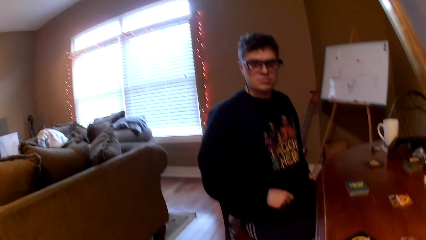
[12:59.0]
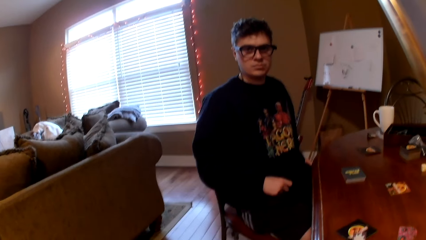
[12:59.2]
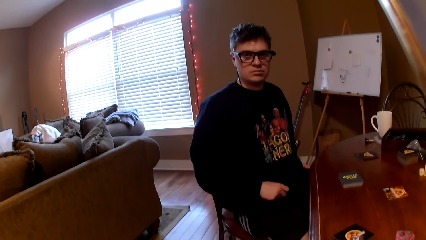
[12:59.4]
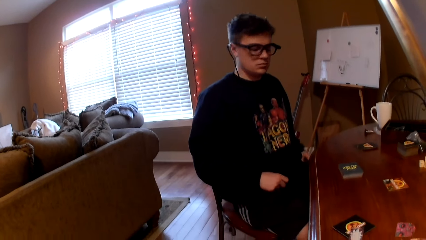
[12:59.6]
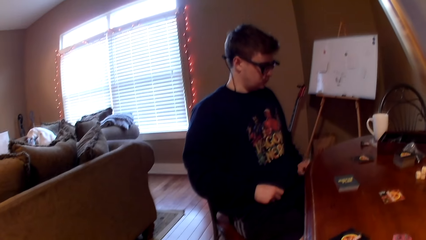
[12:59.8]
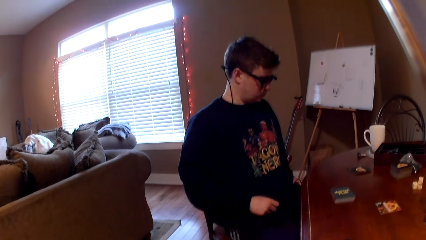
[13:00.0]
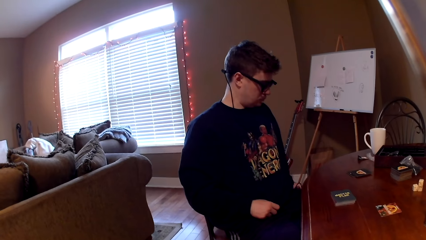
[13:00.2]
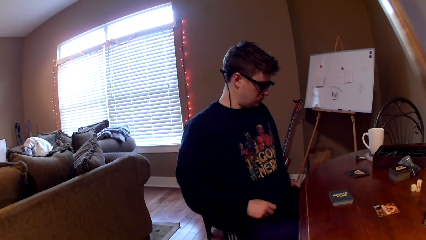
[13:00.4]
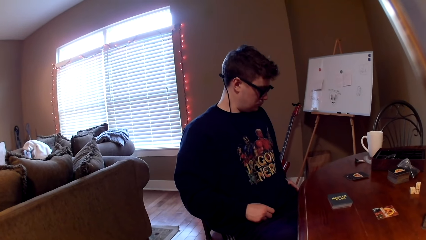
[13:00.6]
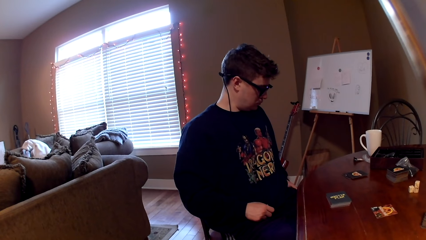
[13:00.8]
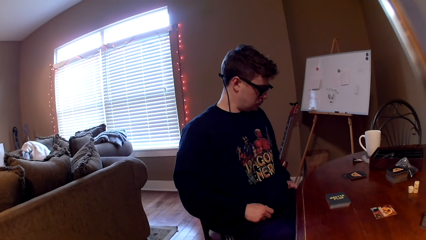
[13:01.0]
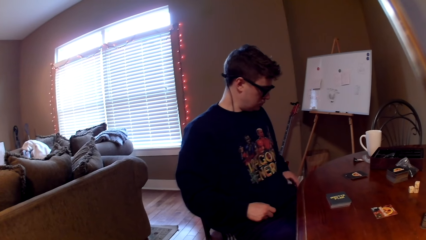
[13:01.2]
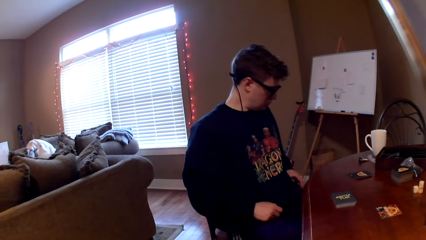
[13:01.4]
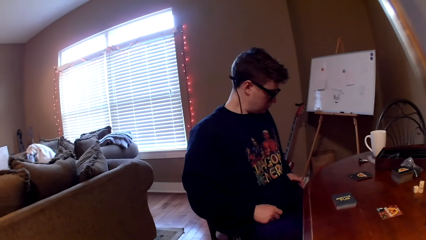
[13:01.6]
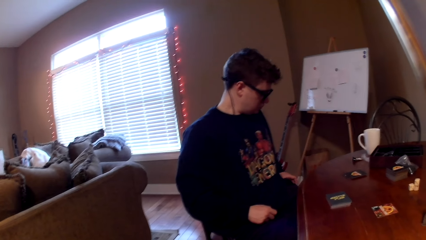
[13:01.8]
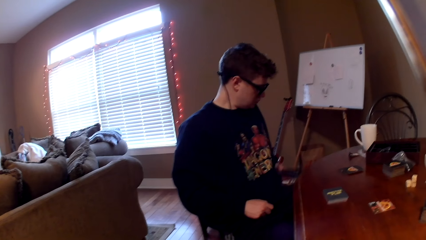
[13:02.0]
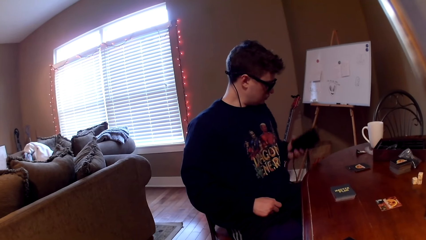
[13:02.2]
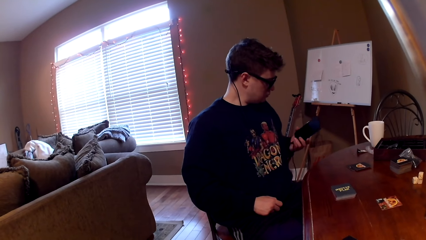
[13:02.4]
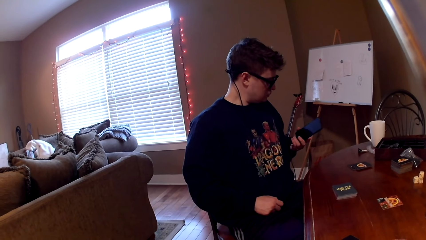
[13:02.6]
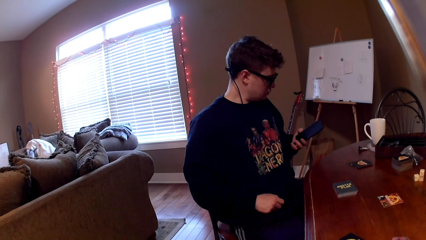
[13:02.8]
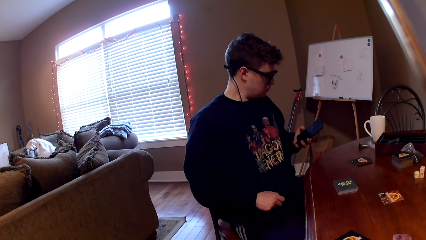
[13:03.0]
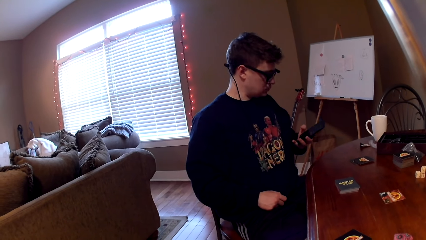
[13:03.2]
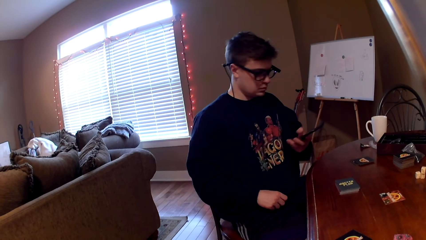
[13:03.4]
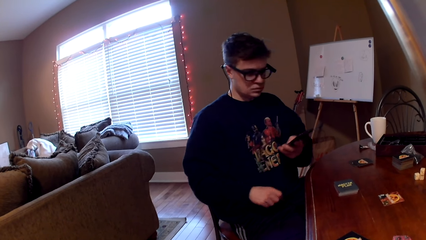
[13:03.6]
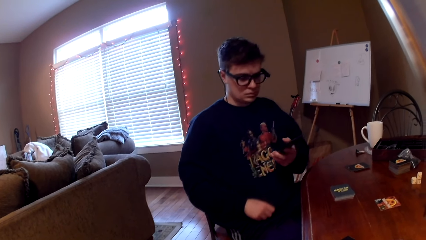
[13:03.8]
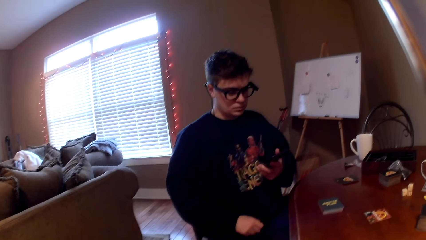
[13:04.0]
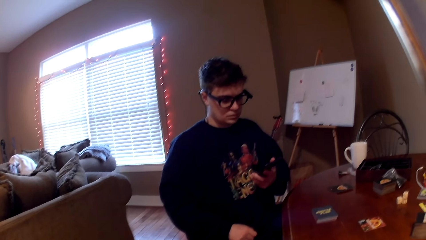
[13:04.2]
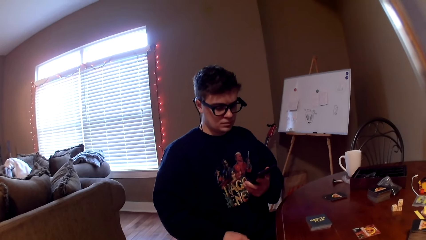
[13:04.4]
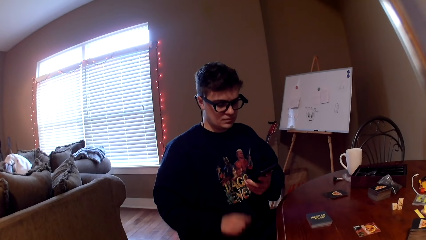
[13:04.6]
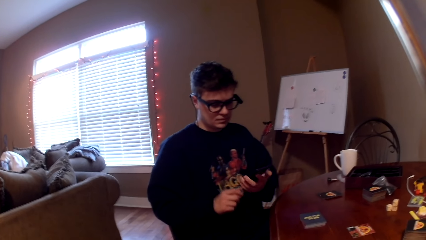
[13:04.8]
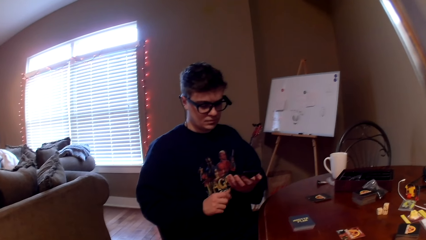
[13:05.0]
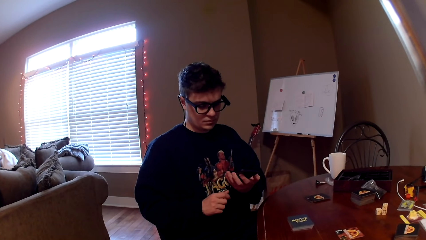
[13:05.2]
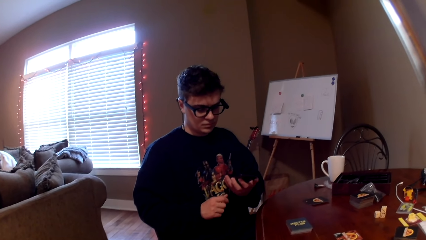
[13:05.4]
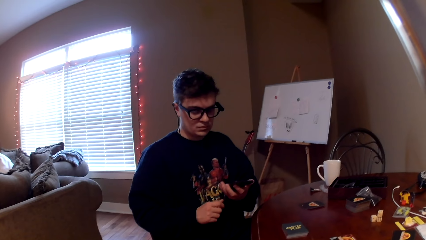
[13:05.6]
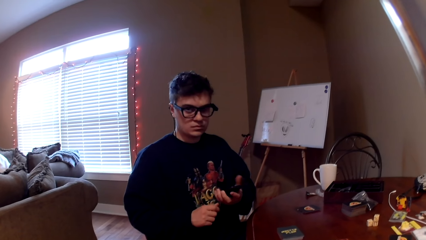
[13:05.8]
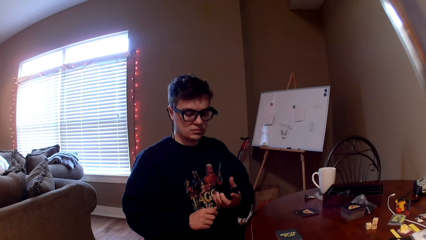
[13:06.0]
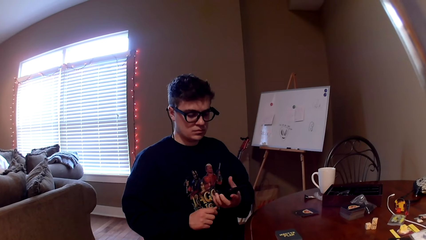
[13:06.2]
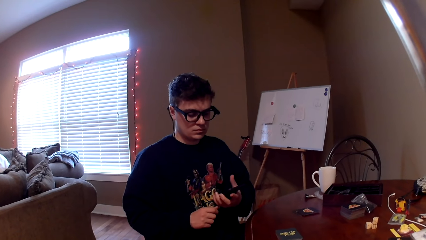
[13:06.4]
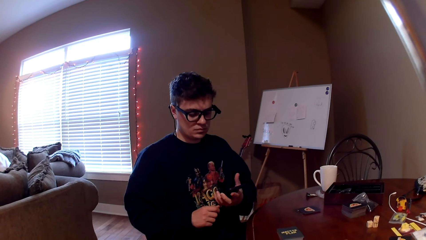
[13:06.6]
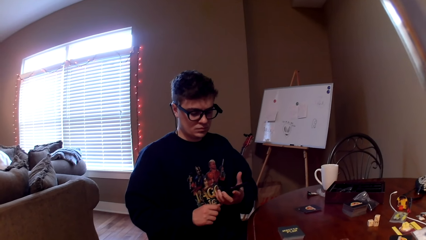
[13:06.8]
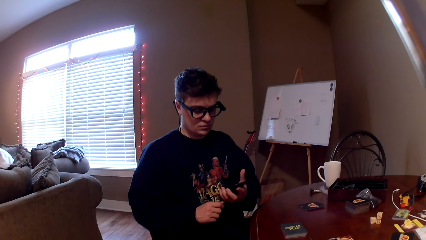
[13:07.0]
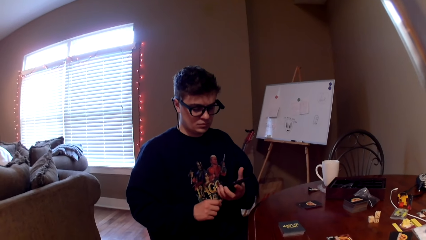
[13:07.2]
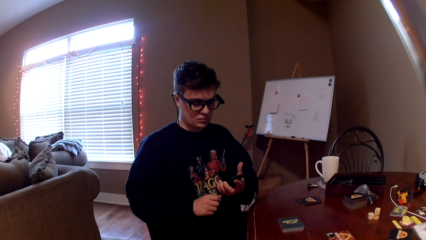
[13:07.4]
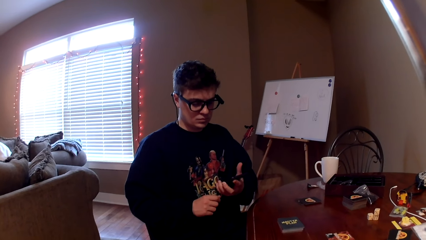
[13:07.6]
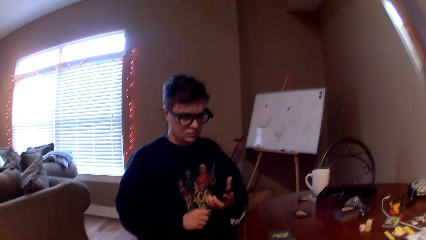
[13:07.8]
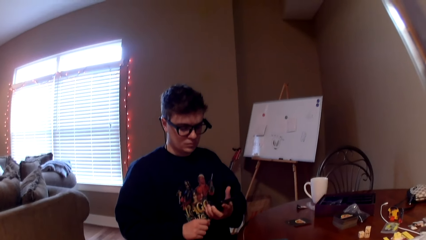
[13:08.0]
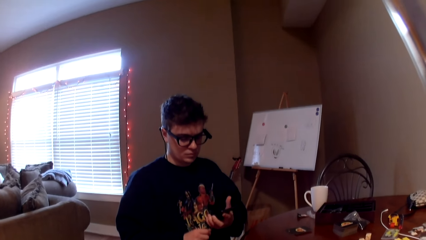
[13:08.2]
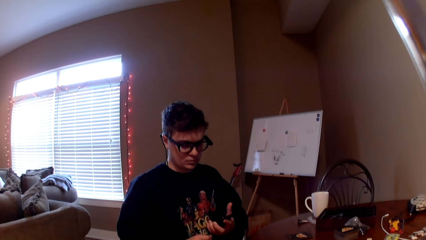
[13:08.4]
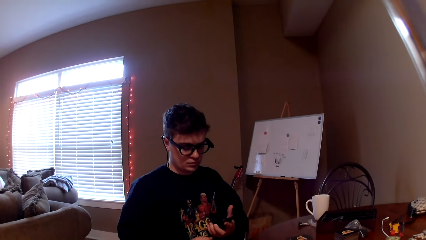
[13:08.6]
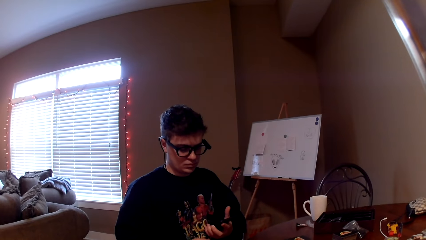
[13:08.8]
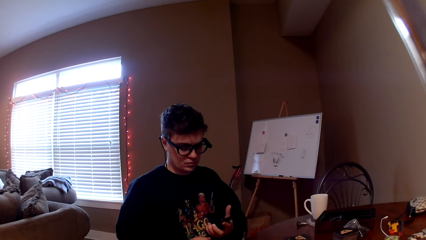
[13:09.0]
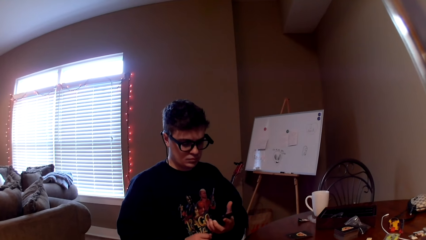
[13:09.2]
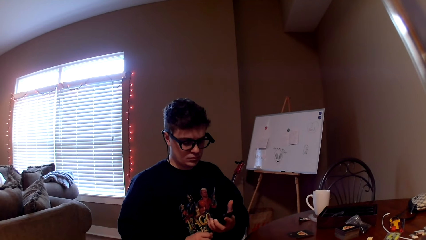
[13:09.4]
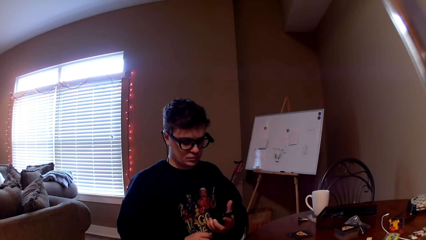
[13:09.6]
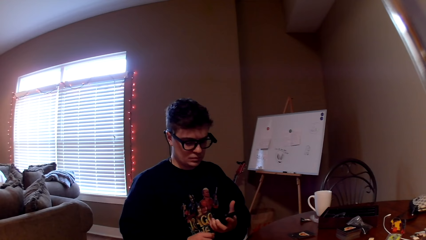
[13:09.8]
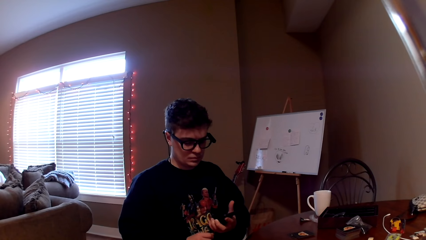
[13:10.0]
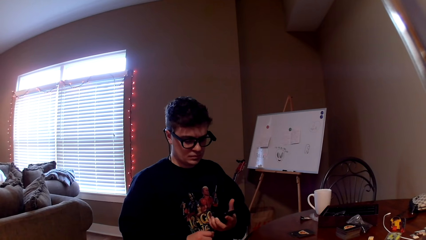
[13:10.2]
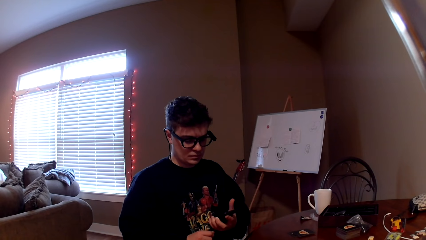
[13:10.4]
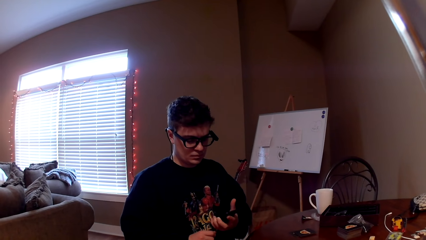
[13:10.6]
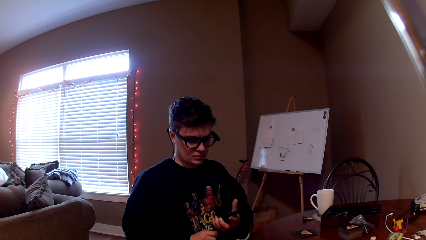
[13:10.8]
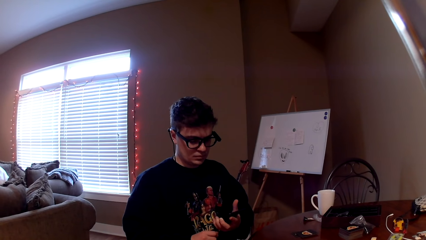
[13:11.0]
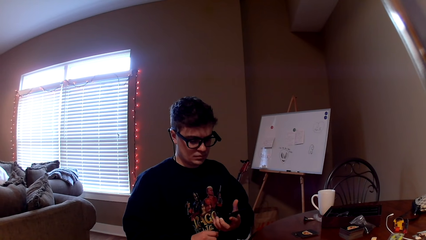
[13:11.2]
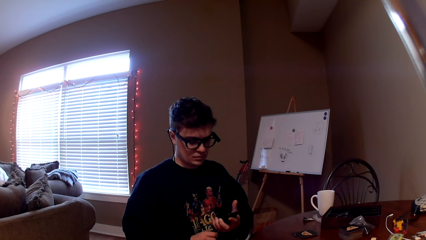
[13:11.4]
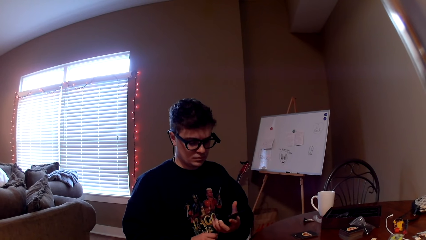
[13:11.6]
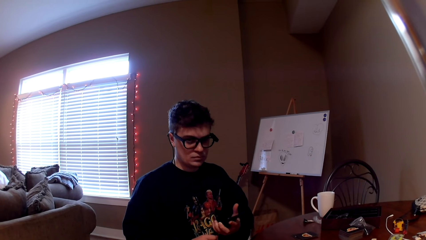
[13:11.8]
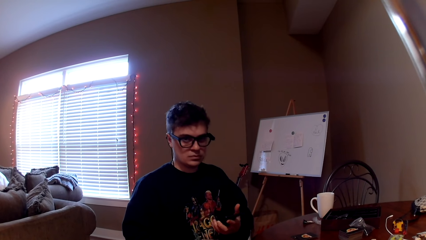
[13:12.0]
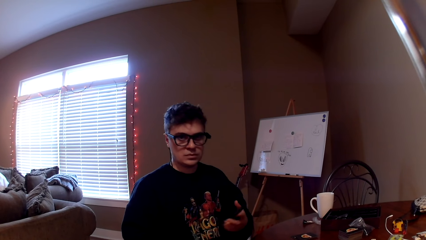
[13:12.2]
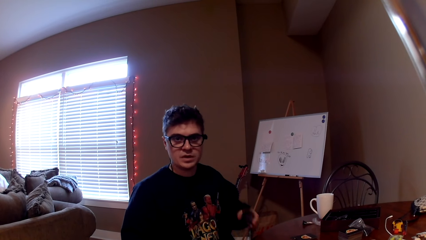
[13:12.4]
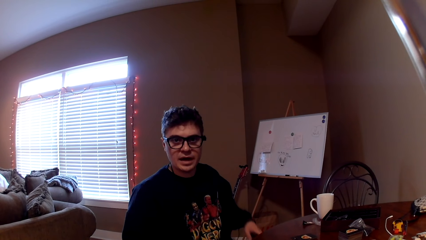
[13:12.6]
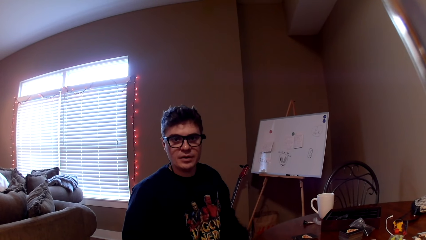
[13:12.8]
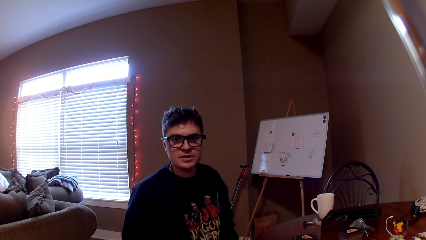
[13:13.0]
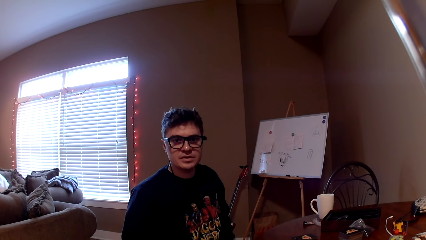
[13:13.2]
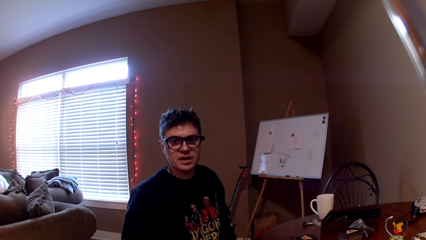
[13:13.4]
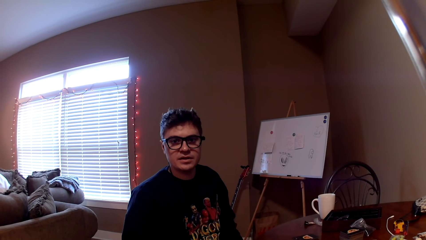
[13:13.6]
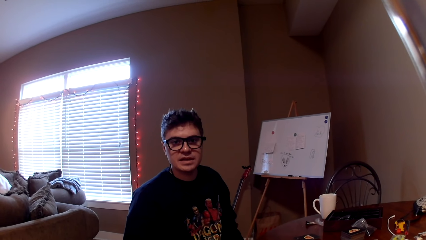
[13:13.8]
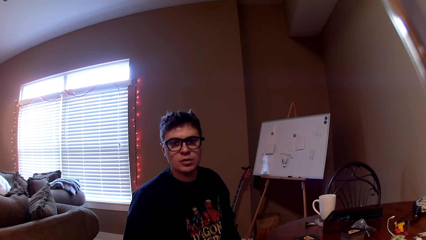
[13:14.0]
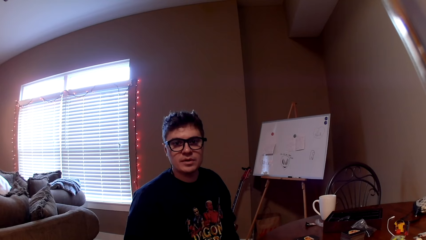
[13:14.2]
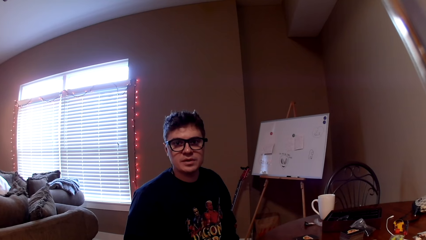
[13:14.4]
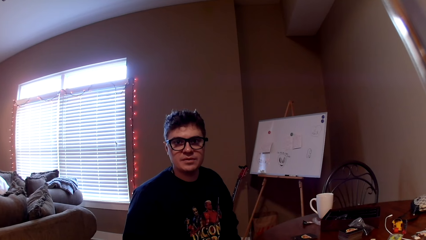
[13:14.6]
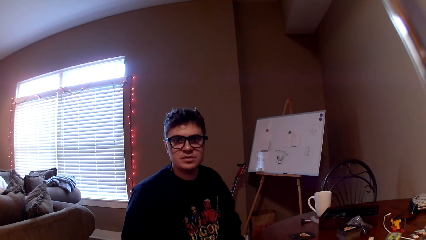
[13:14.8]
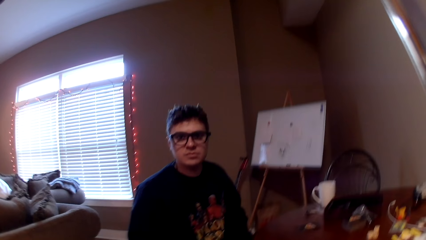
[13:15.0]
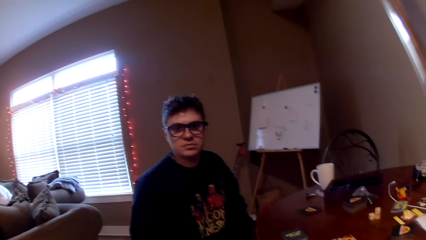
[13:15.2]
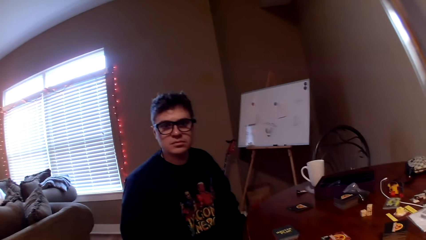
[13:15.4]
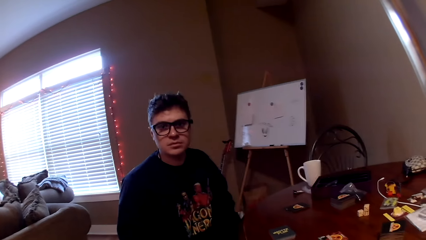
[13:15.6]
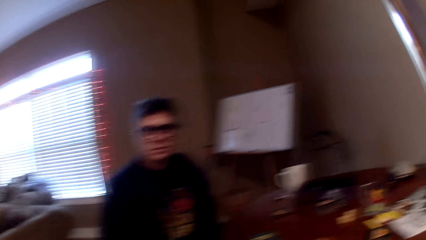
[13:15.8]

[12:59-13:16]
A man removes a phone from the pocket, looks at the phone, lifts the phone, and operates the phone. The man converses with the camera wearer and puts the phone in the pocket.
